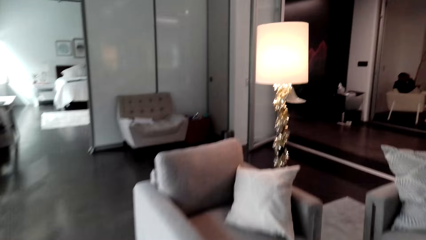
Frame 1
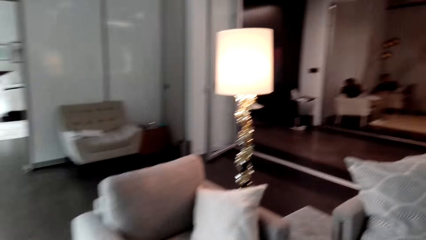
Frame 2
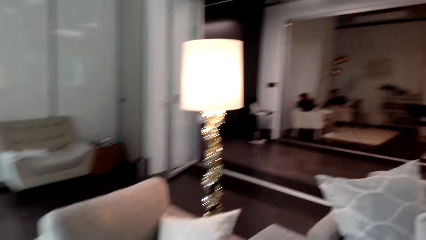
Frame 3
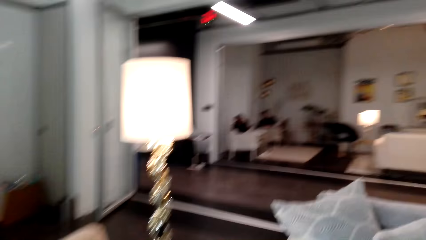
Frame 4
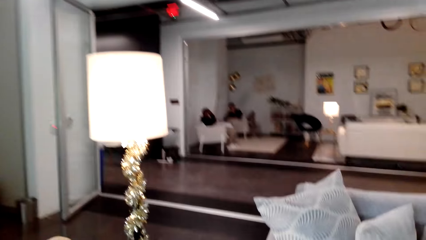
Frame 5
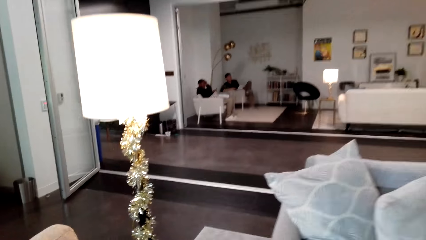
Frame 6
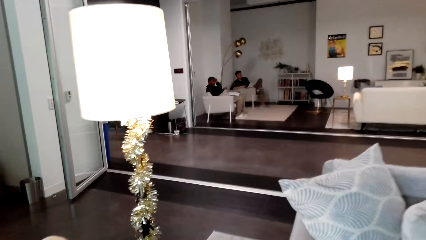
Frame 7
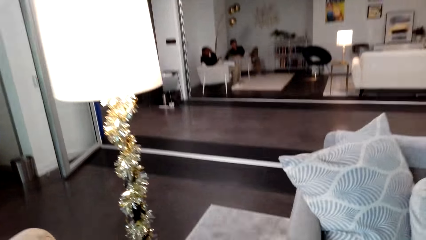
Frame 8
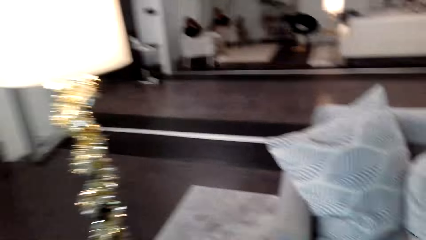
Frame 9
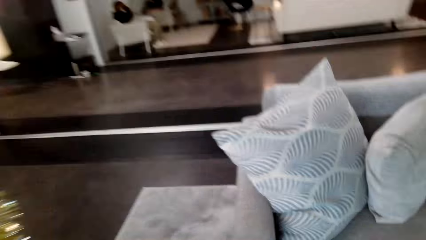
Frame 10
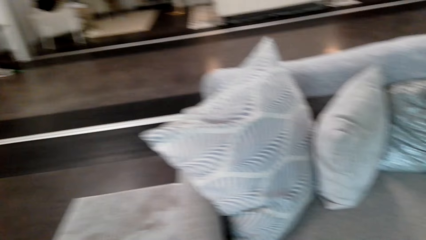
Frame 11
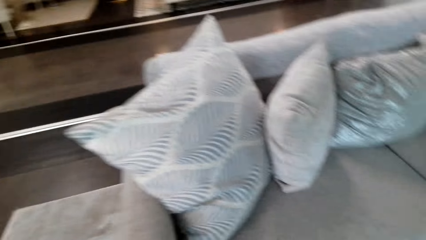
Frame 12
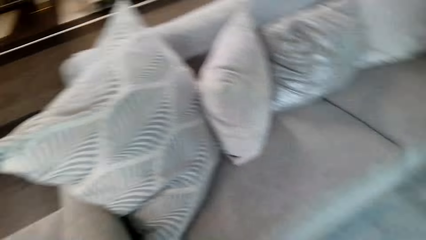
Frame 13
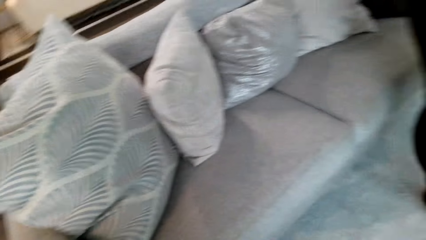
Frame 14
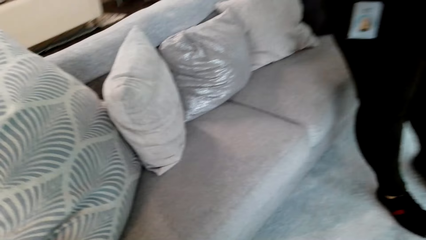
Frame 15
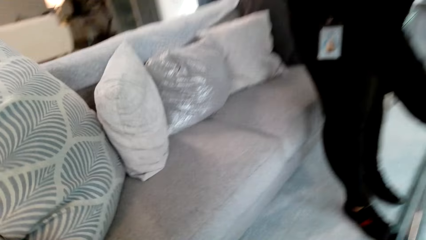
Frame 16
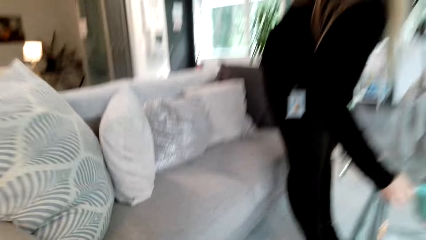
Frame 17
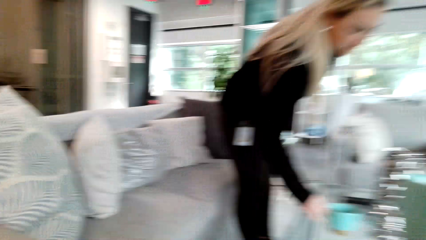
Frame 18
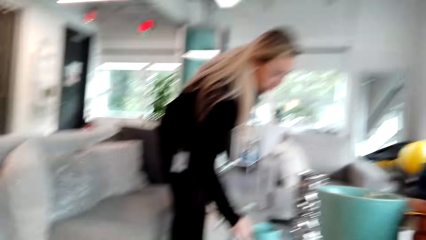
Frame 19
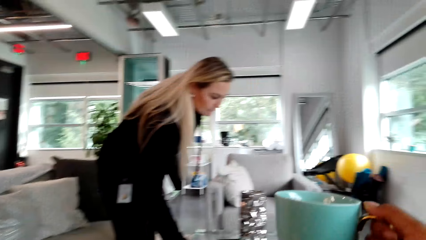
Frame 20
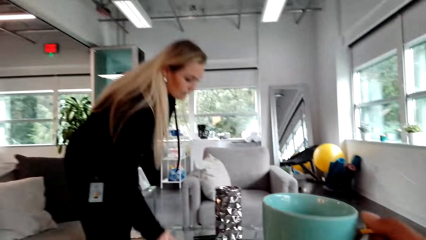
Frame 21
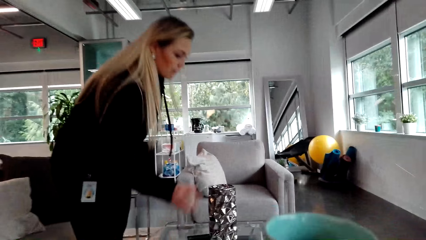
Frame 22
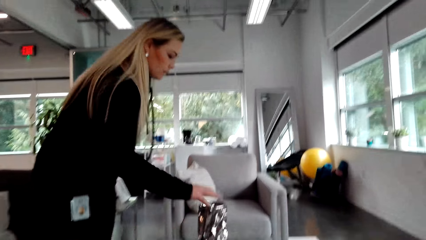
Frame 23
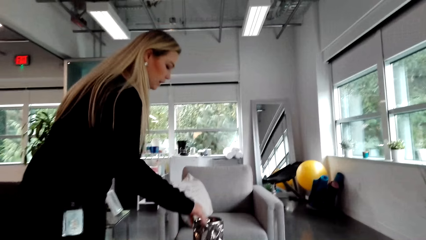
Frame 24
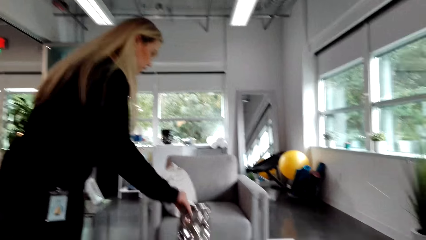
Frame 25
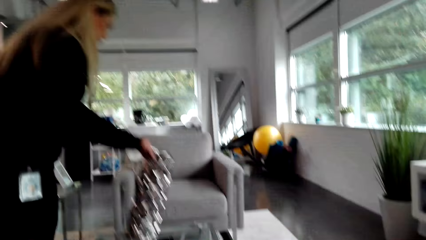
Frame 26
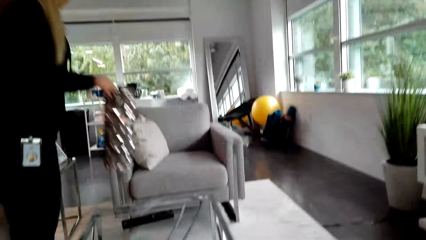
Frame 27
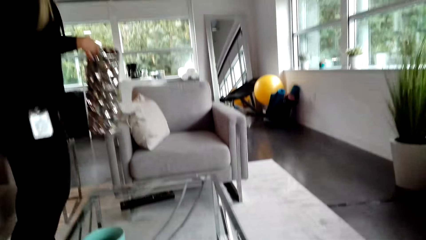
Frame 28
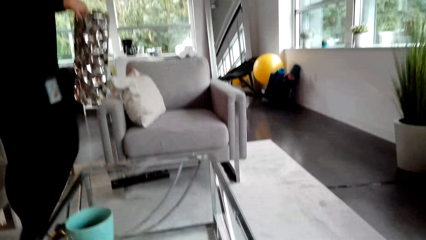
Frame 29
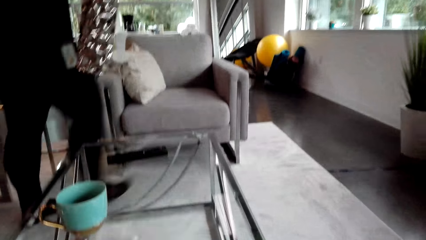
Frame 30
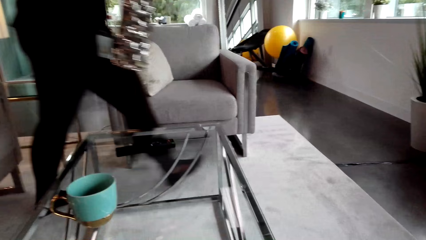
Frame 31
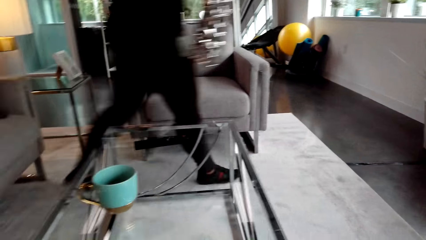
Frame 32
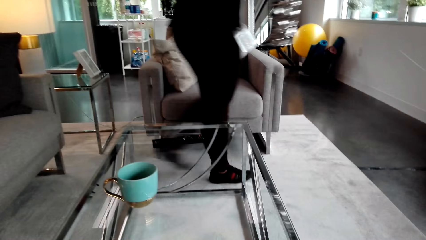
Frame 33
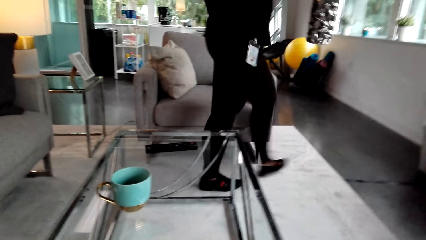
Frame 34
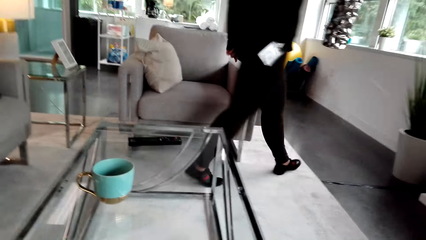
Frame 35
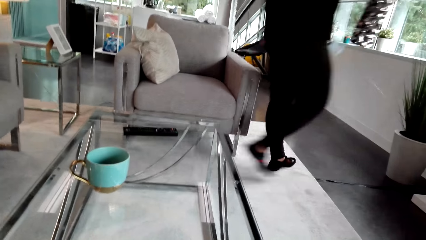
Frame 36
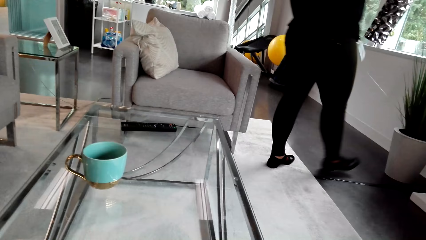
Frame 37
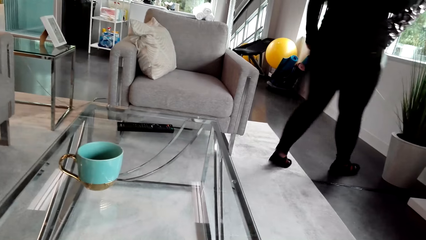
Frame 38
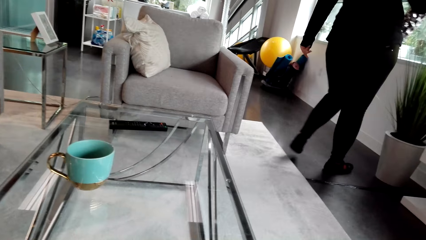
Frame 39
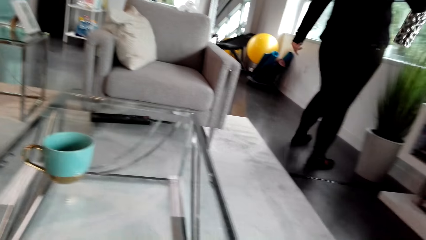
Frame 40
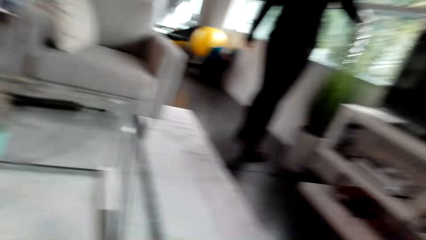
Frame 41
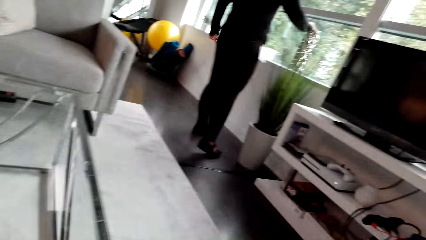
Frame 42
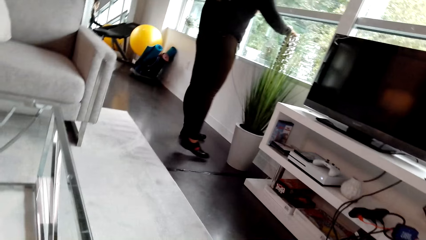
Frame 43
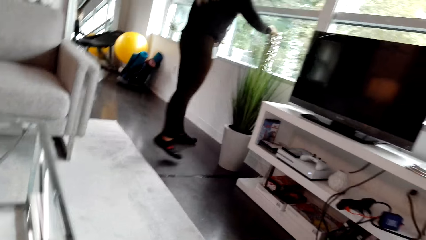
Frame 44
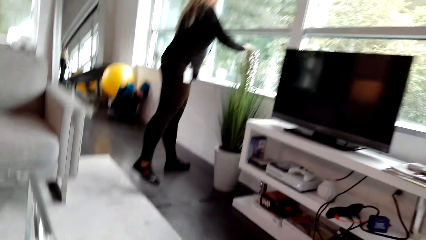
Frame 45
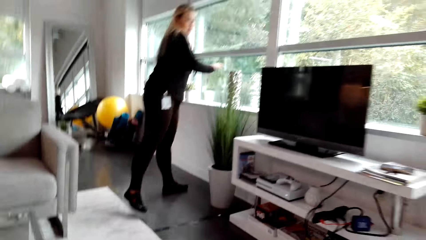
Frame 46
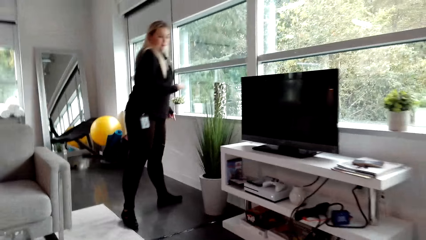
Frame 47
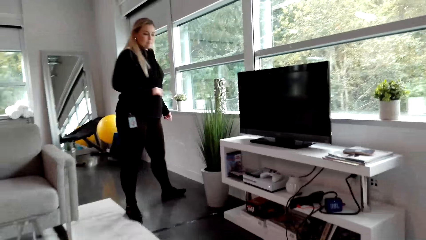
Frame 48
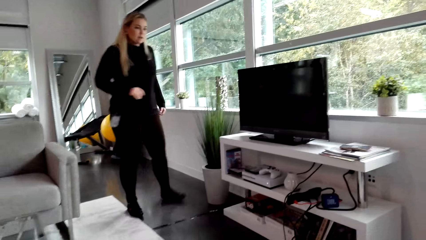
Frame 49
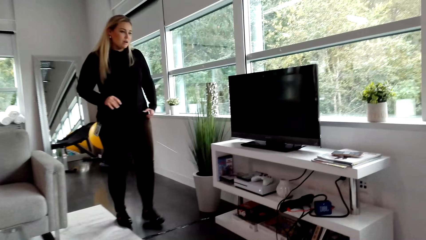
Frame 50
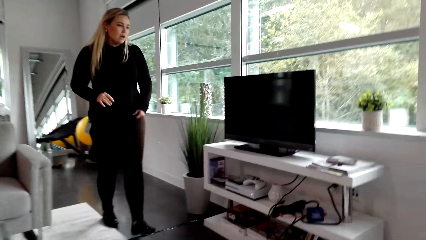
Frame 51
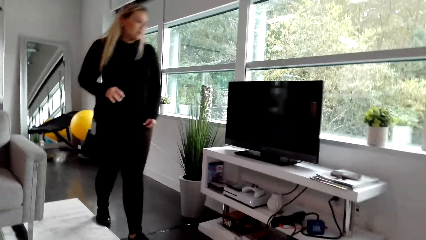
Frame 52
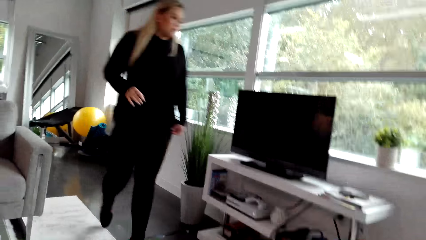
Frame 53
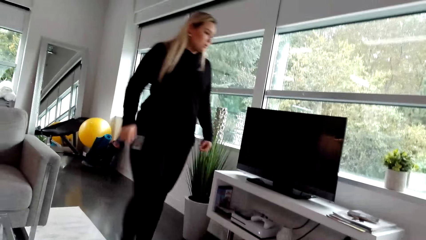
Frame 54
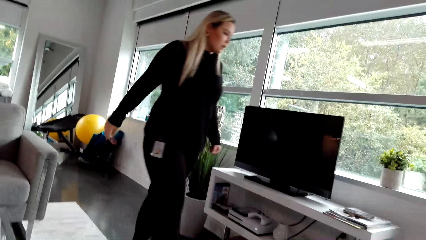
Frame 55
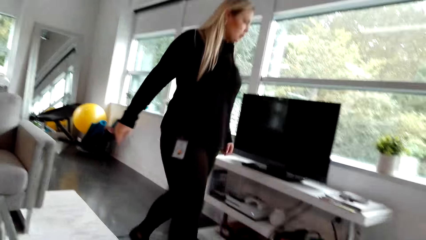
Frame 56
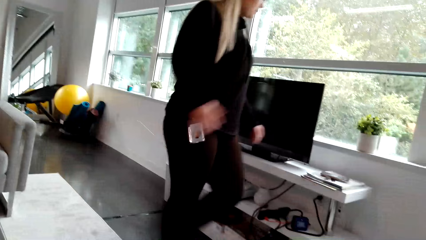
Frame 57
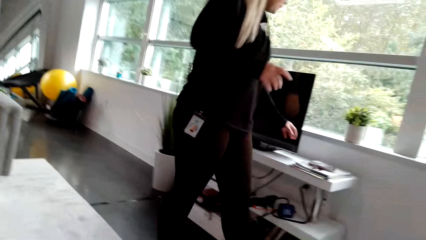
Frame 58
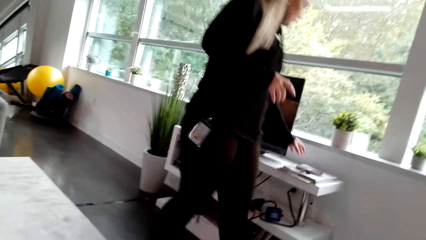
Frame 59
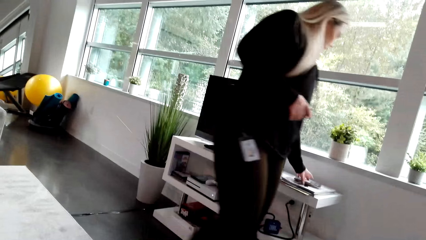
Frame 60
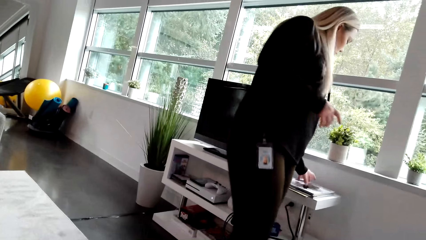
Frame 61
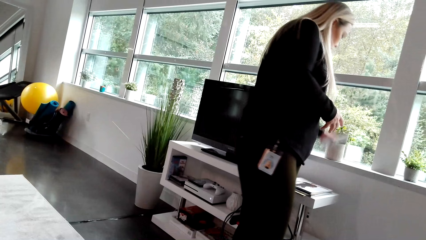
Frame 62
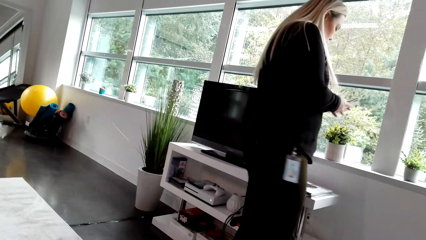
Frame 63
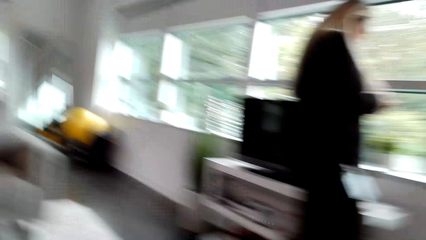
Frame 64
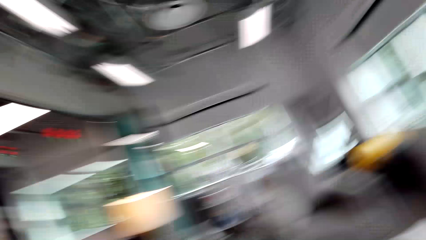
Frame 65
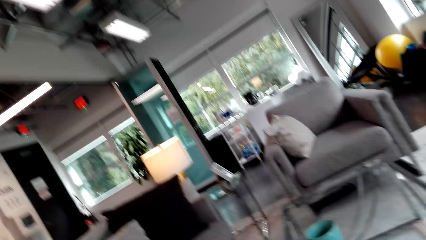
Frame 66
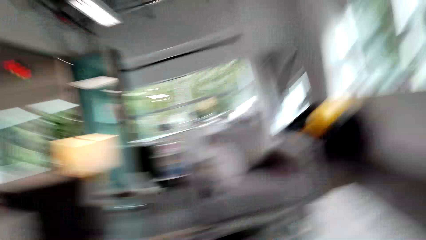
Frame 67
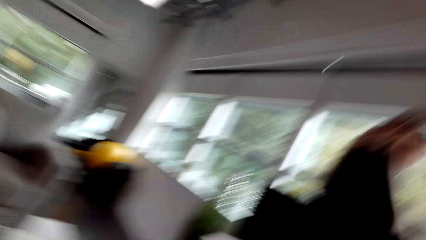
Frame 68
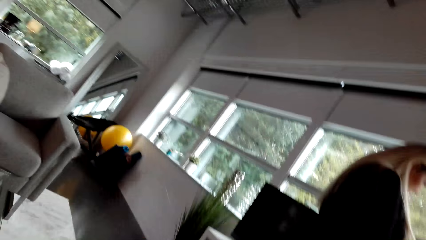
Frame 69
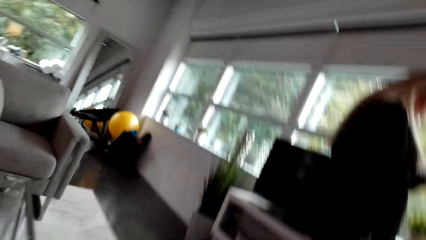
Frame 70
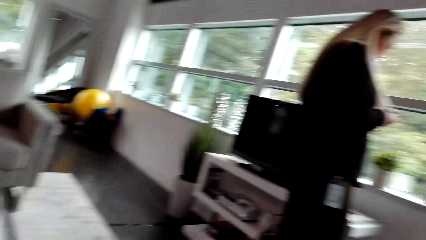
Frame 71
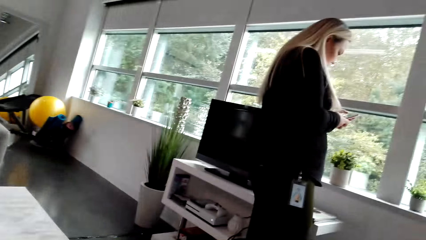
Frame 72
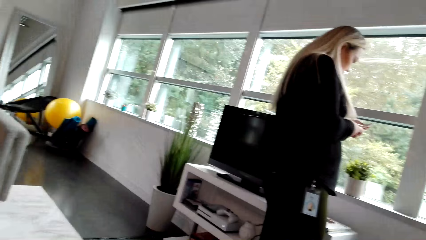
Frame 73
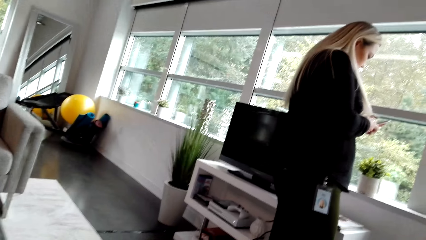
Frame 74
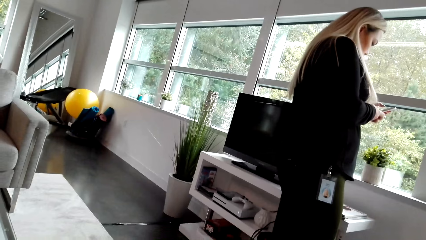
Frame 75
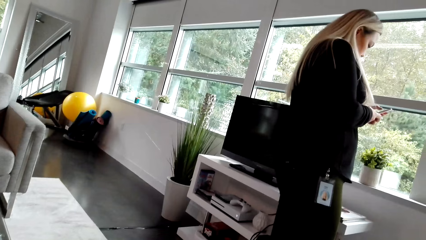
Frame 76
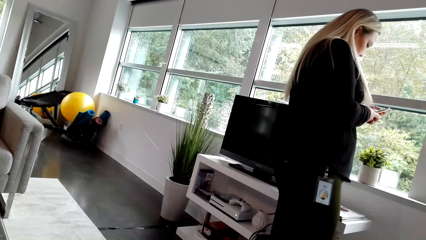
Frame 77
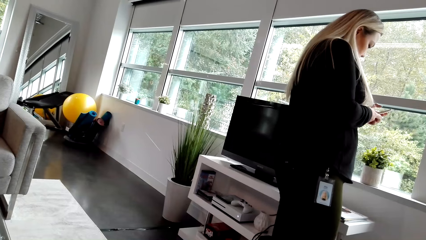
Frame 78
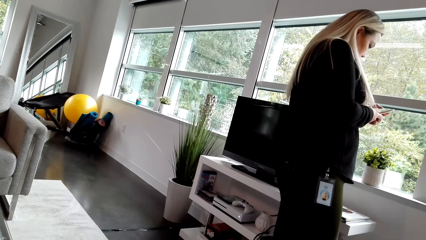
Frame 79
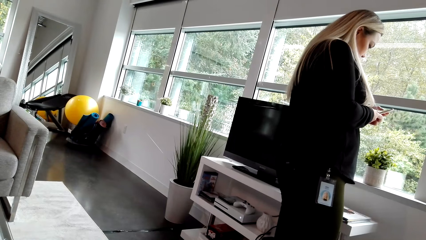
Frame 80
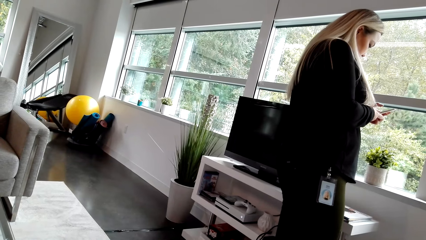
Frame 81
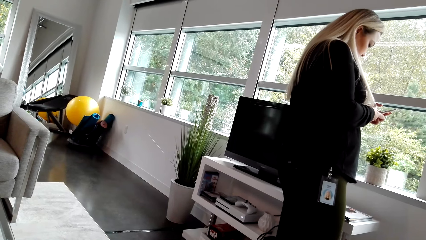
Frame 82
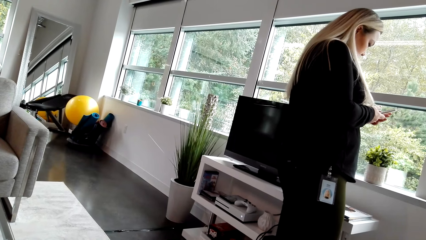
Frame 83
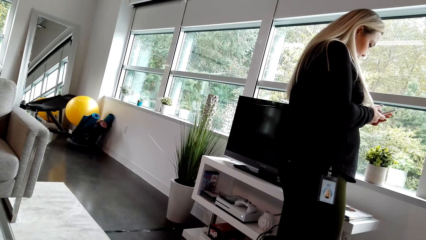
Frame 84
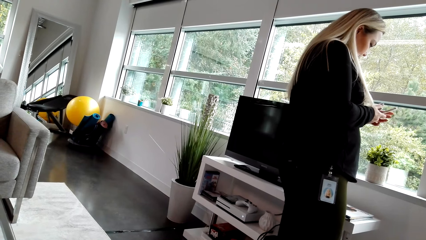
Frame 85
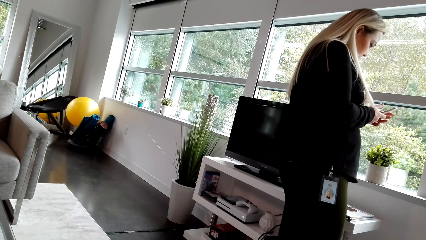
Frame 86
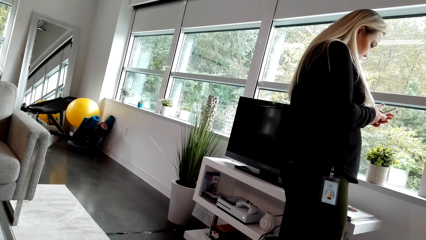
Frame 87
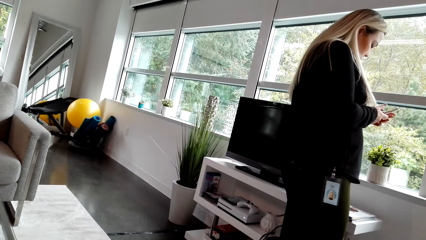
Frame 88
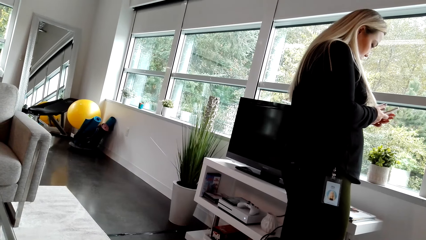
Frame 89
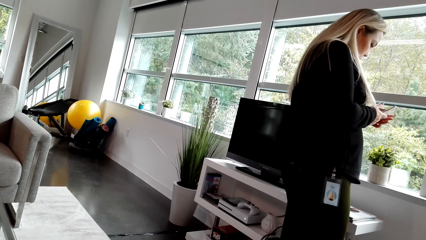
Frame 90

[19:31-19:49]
A woman places a cup on the table and takes something. The woman walks in the house. The woman places something on the window. The woman walks in the house. The woman picks up a phone. The woman operates the phone.
